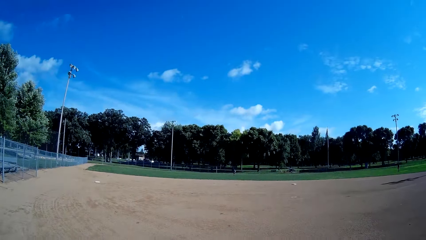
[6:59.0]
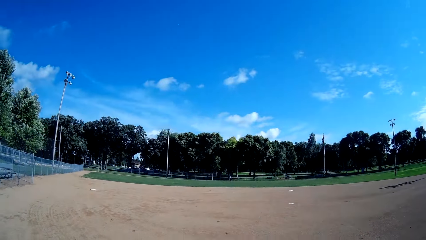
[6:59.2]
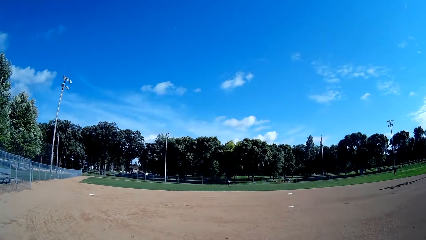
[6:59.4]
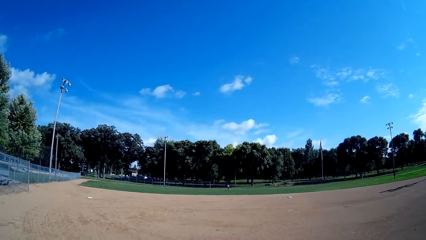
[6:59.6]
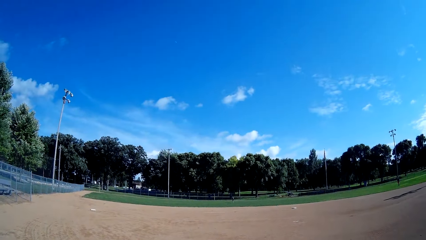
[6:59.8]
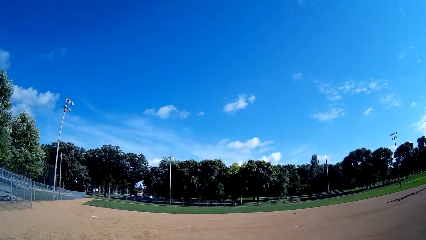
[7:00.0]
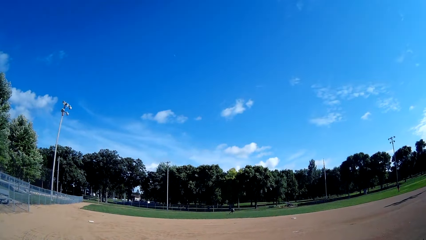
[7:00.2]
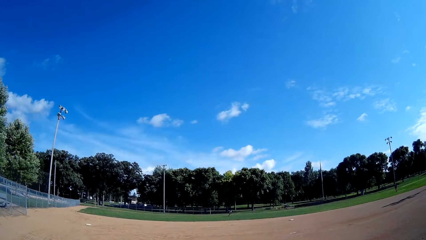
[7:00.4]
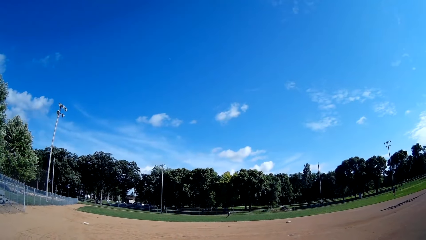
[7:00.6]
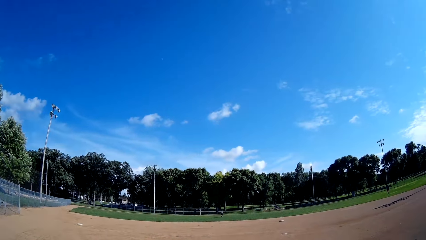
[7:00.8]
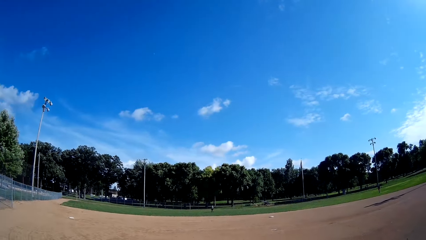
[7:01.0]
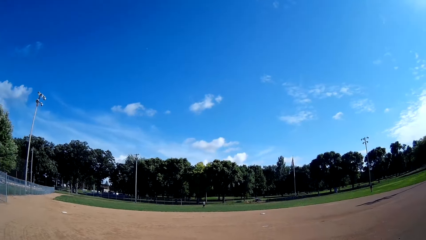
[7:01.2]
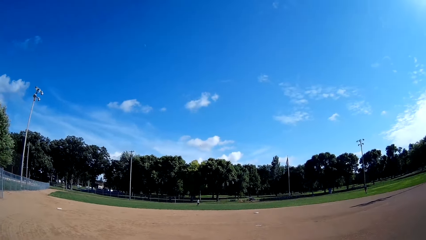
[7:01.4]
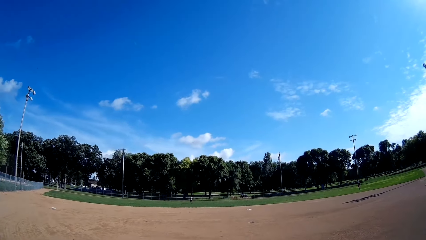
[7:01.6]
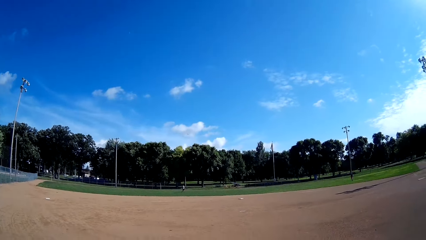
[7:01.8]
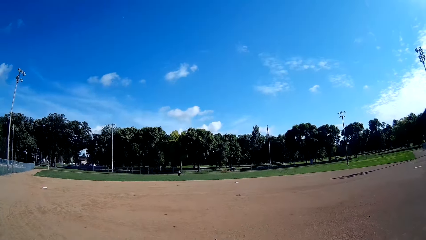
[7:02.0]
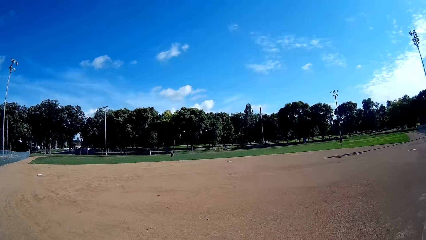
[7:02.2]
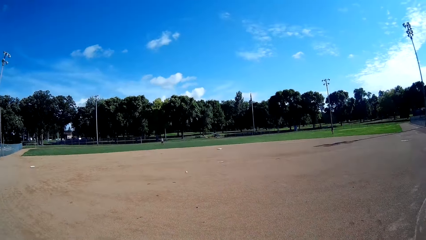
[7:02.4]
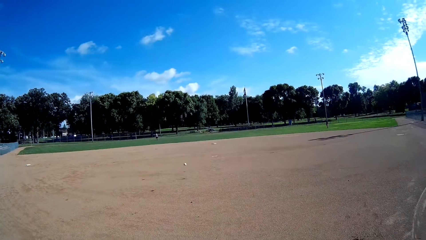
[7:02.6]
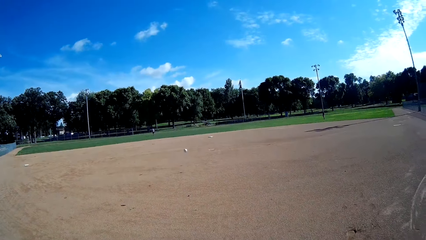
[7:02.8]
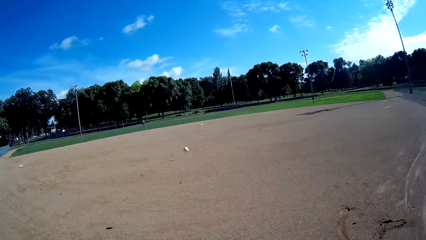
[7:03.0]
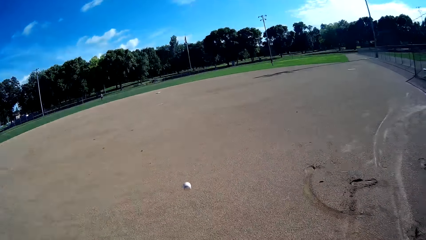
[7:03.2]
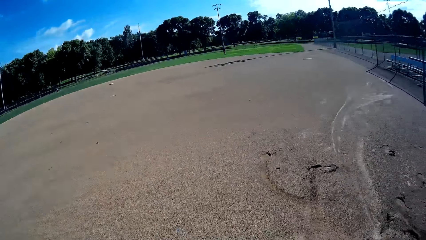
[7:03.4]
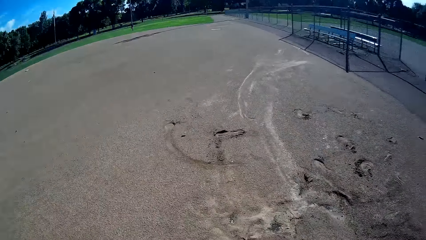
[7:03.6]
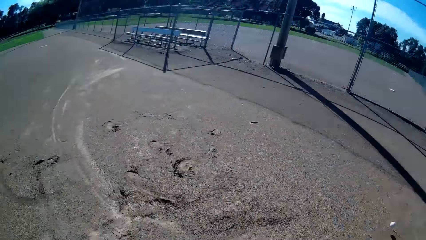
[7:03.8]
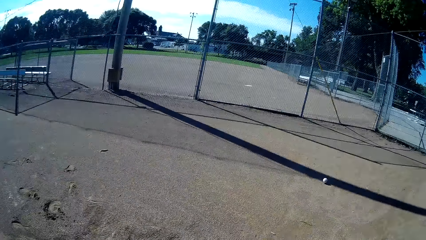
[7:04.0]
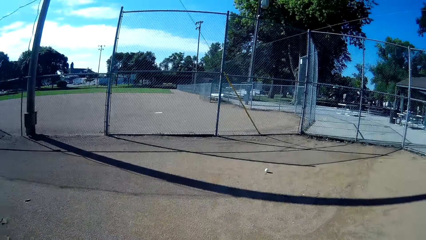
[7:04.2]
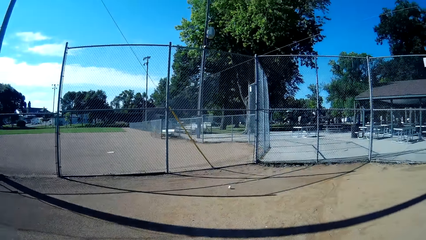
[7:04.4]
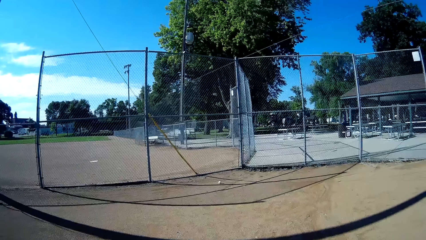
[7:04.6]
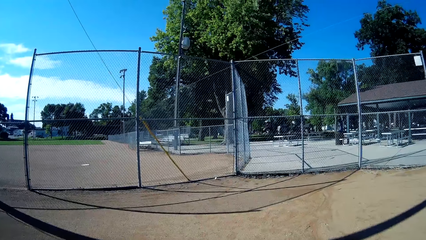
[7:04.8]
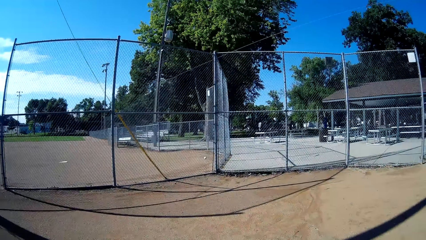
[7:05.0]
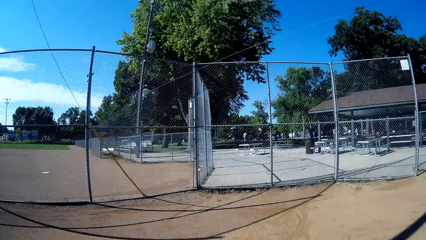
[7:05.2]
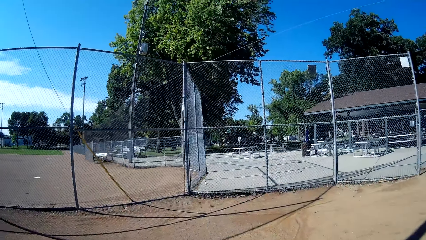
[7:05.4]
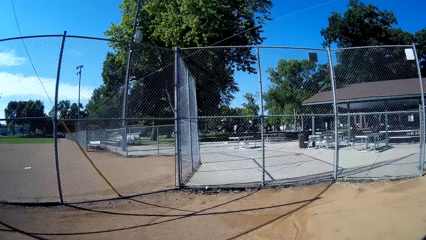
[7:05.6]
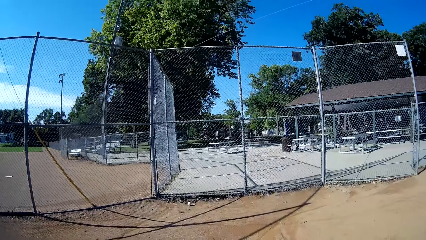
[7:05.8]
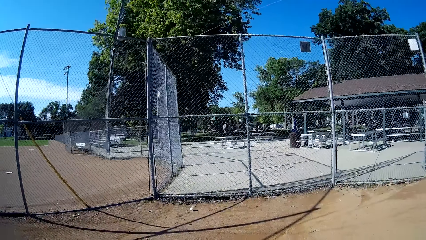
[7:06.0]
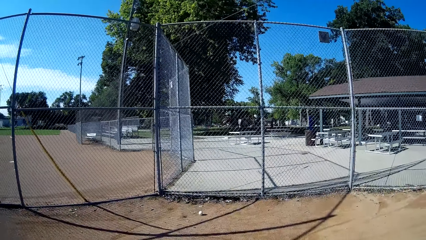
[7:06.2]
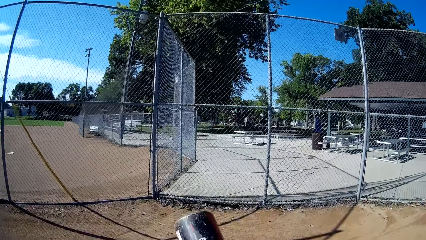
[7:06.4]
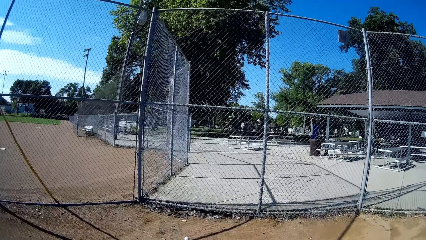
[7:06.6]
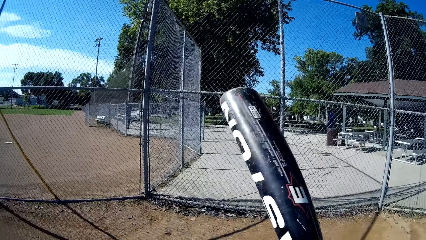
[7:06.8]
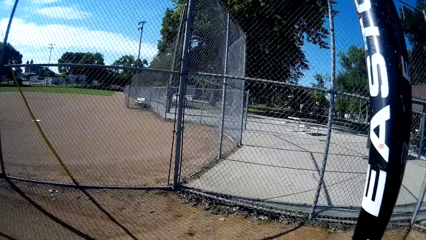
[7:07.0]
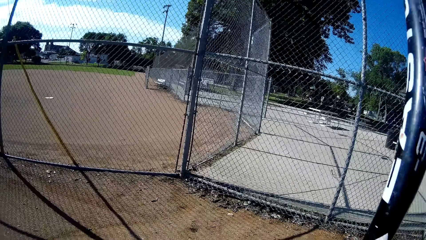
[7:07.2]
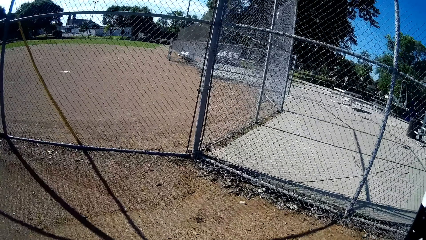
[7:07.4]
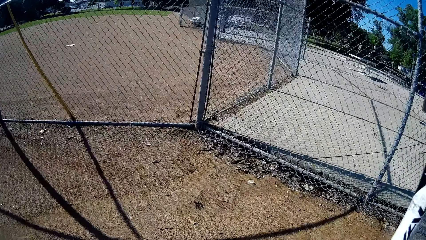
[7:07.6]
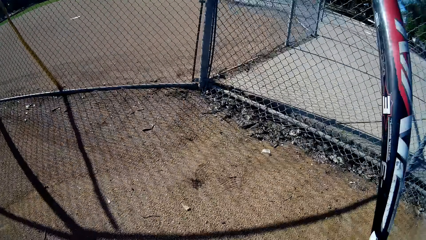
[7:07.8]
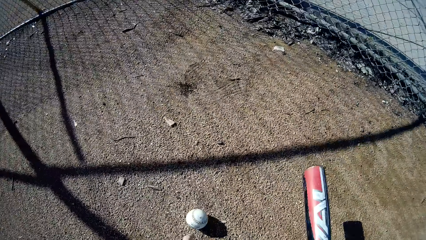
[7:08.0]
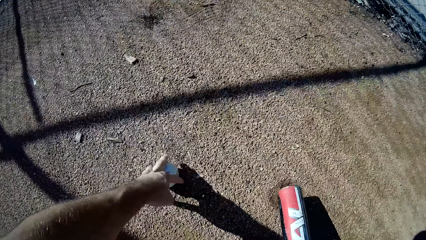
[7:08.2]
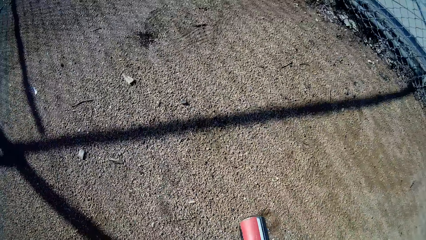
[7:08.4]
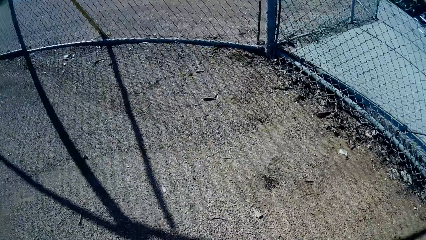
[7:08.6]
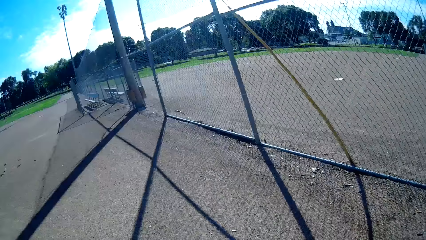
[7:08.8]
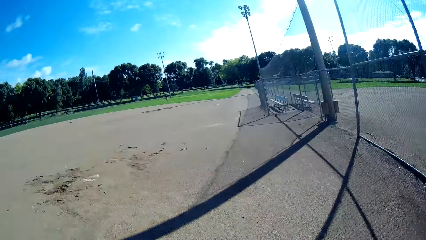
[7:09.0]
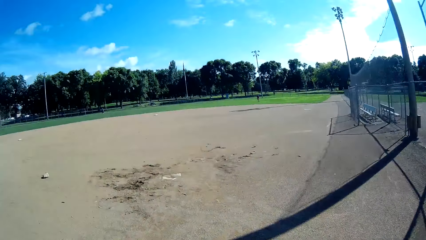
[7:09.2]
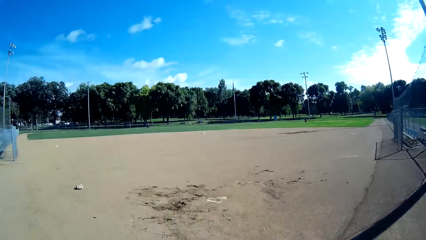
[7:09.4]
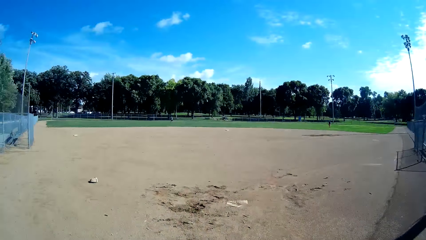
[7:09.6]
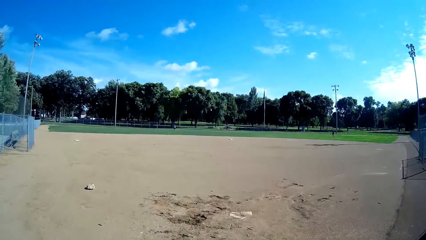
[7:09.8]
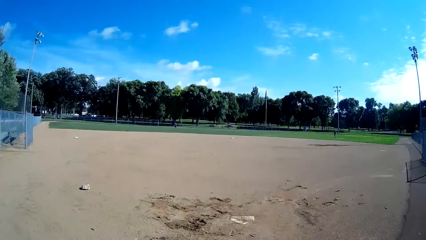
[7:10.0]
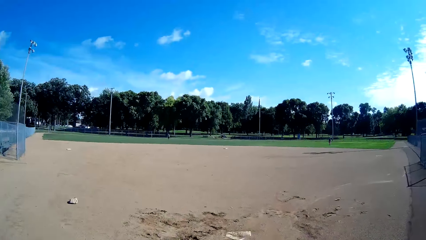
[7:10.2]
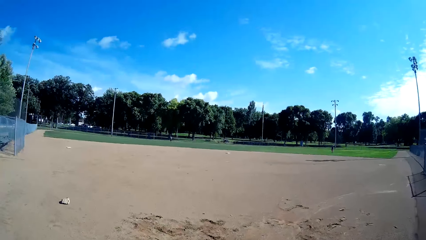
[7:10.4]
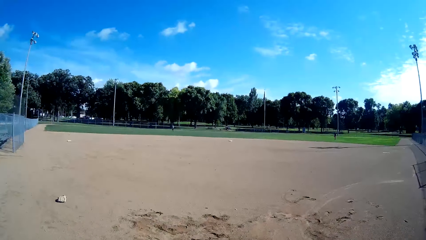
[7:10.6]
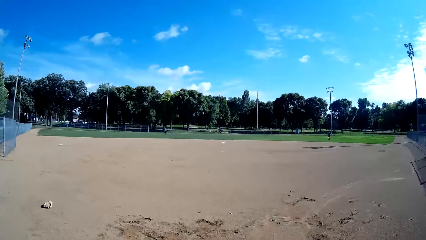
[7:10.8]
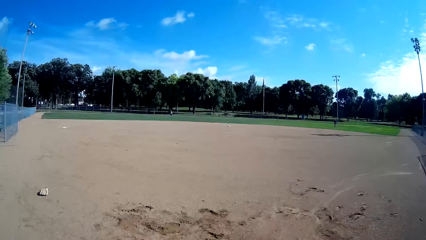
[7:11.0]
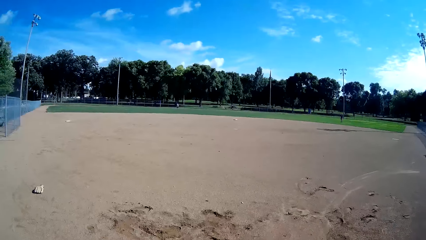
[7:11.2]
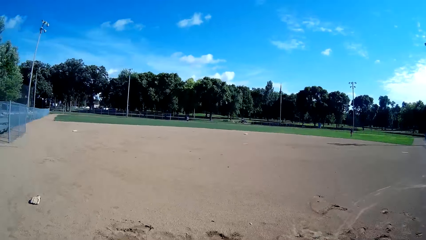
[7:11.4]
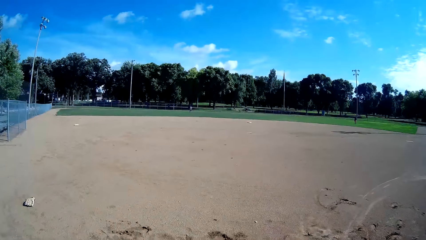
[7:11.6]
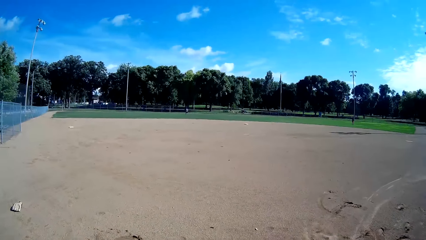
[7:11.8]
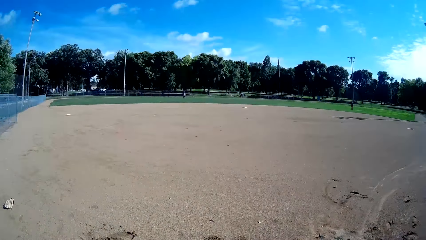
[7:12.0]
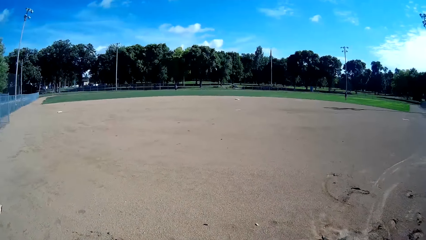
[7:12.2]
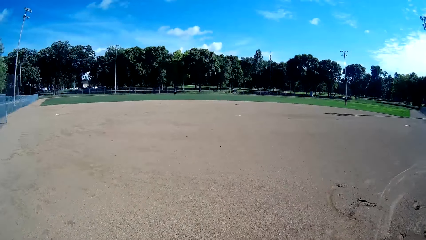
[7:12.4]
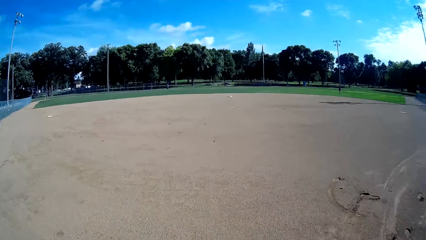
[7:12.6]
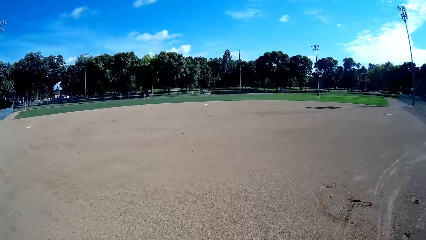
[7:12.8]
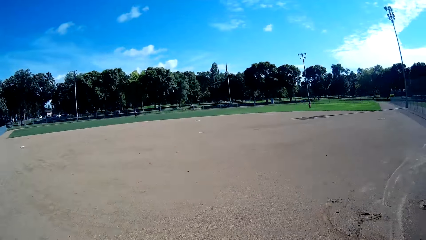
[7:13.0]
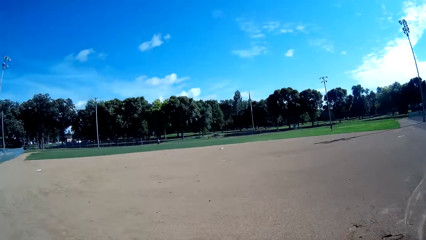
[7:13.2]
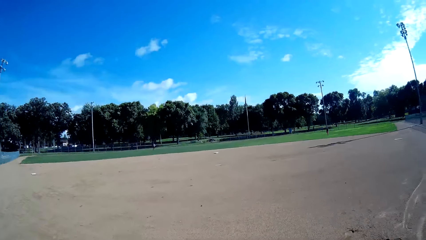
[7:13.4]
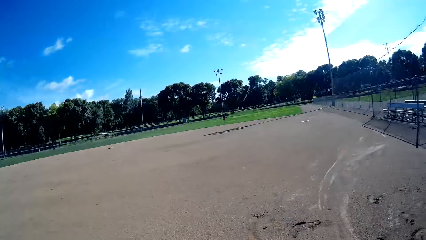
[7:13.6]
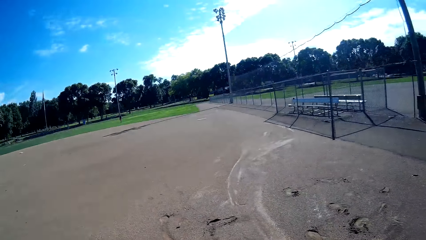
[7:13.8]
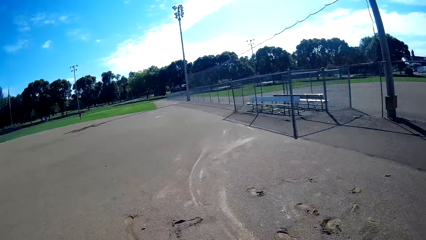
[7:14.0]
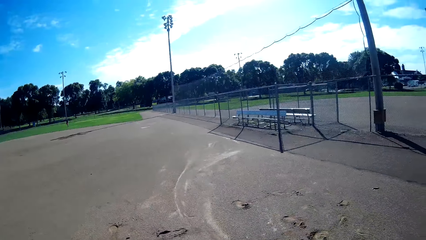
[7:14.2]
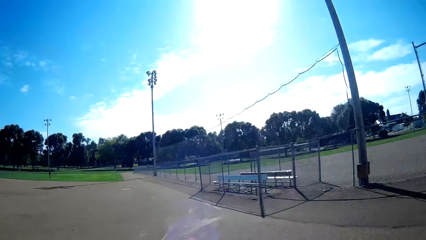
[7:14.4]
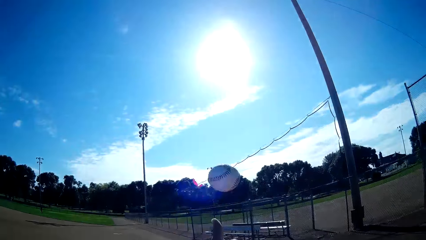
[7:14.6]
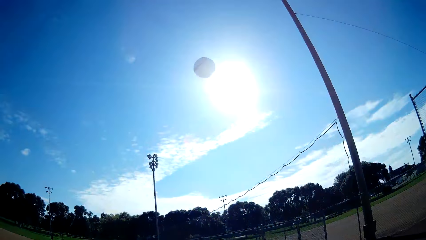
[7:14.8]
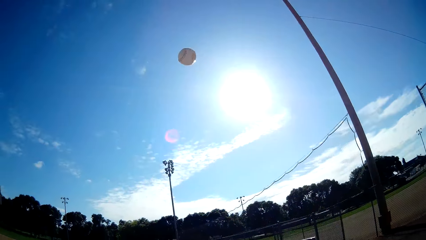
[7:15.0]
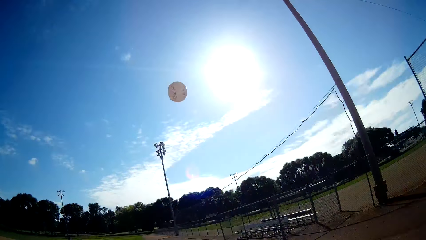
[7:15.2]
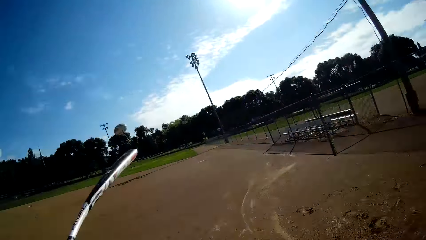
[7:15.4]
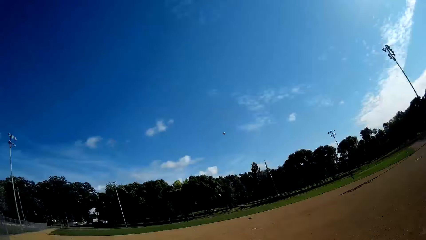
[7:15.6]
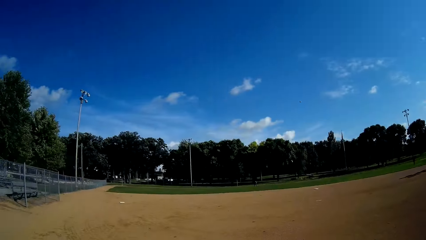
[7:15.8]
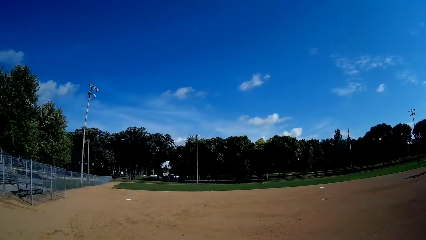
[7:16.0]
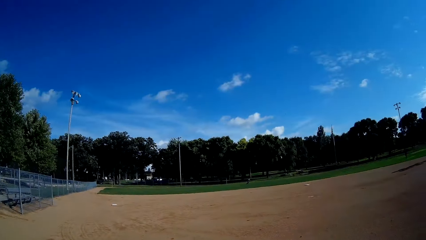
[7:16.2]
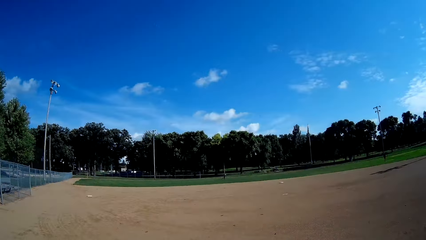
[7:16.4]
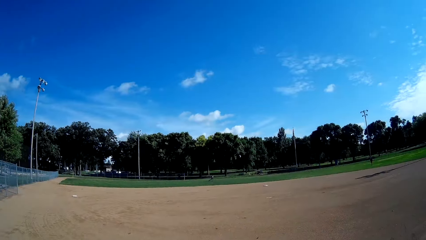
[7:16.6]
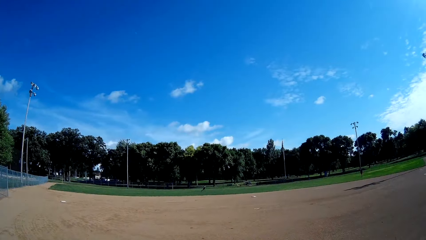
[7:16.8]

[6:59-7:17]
A man stands on the baseball field. The man throws the baseball to the camera wearer. The camera wearer walks towards the baseball. He holds the baseball bat. He picks up the baseball on the ground with his left hand. He walks back to his position on the field. He throws the ball into the air. He hits the ball with the baseball bat.
